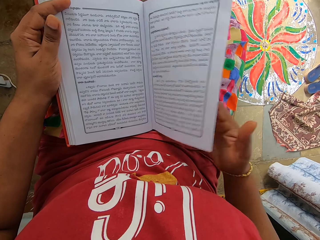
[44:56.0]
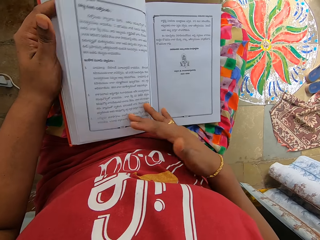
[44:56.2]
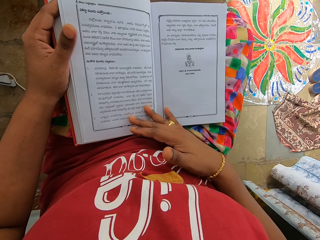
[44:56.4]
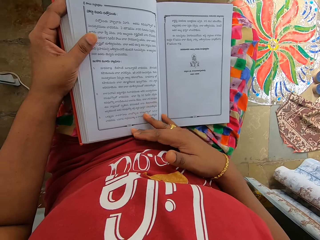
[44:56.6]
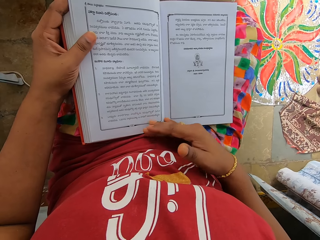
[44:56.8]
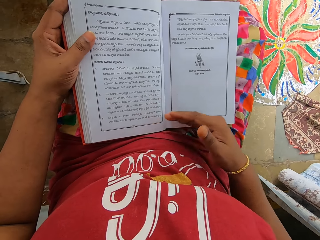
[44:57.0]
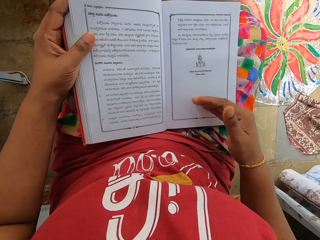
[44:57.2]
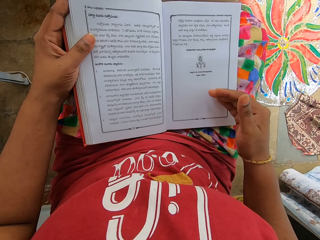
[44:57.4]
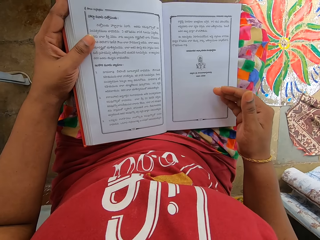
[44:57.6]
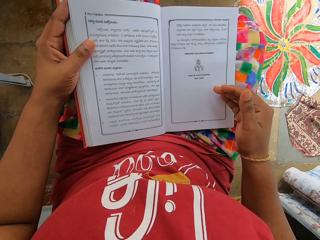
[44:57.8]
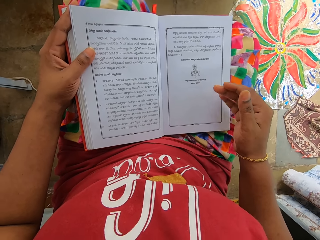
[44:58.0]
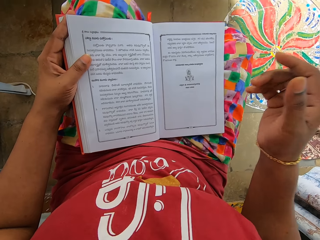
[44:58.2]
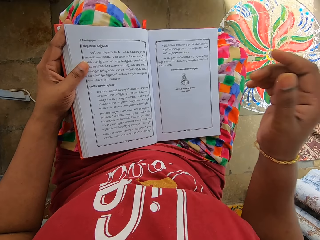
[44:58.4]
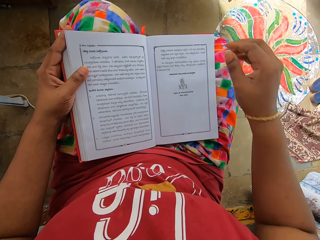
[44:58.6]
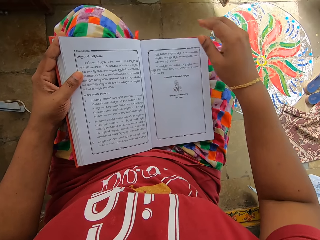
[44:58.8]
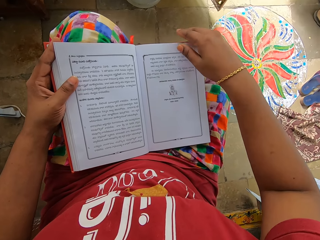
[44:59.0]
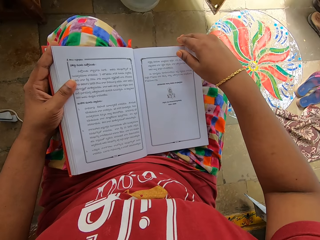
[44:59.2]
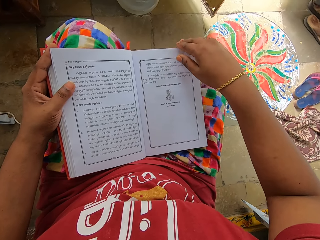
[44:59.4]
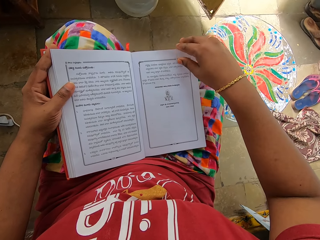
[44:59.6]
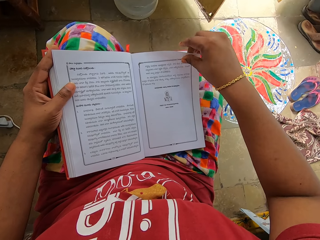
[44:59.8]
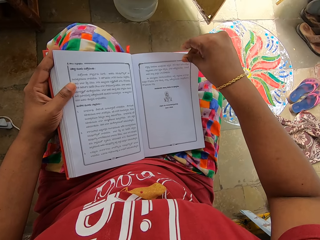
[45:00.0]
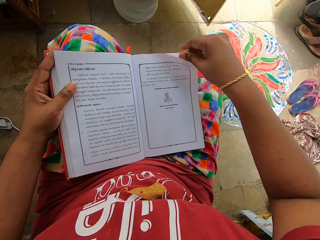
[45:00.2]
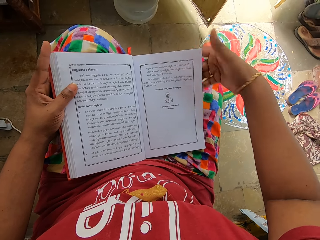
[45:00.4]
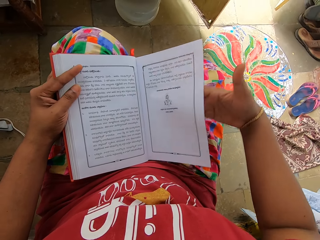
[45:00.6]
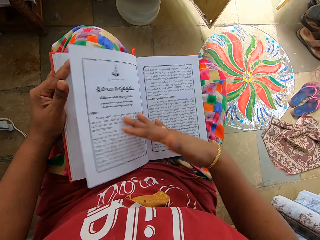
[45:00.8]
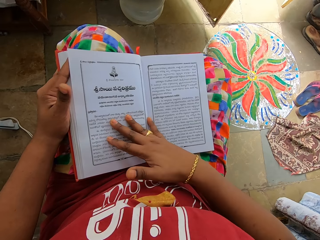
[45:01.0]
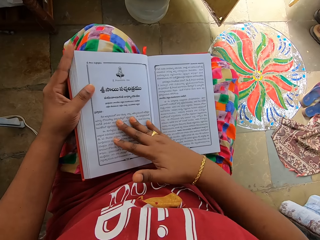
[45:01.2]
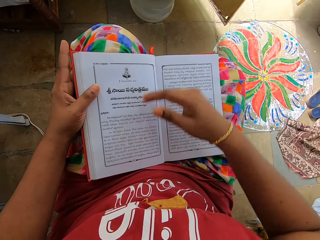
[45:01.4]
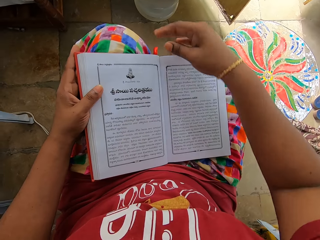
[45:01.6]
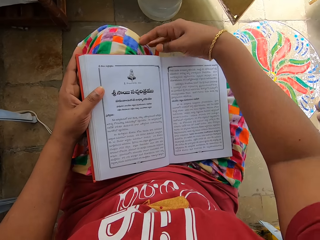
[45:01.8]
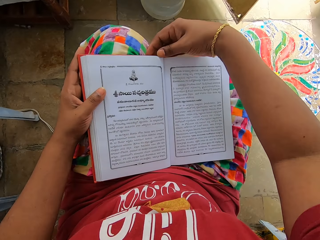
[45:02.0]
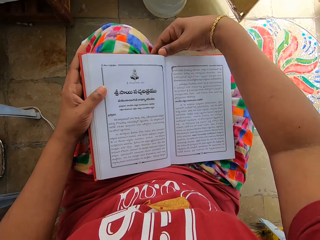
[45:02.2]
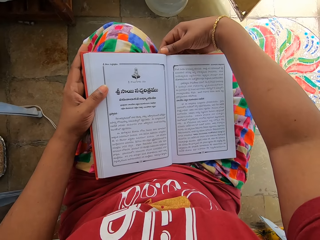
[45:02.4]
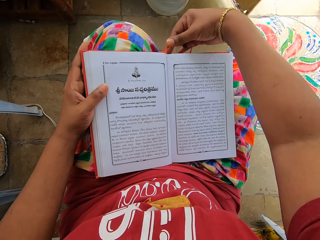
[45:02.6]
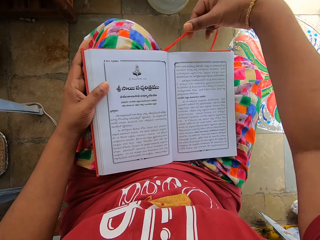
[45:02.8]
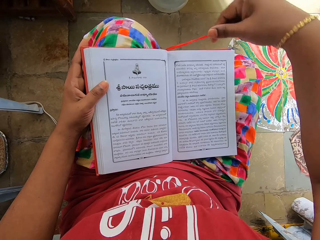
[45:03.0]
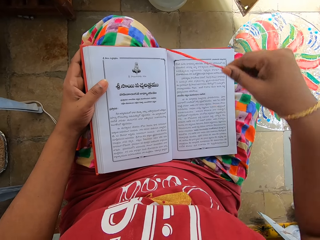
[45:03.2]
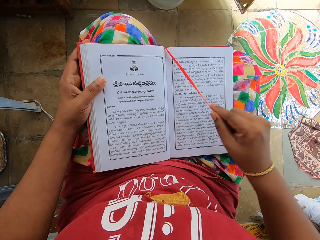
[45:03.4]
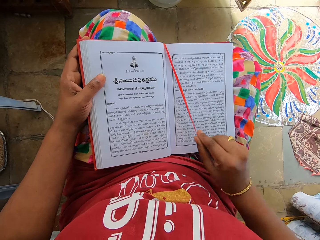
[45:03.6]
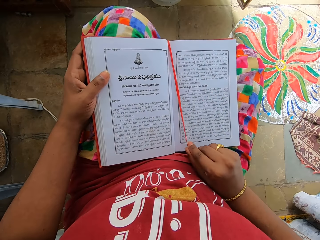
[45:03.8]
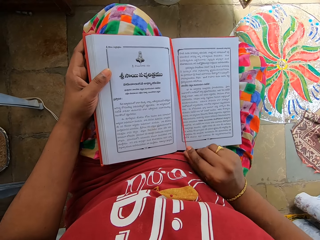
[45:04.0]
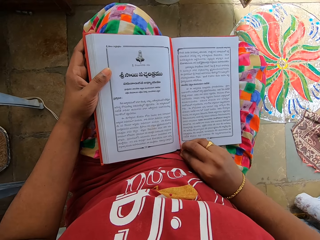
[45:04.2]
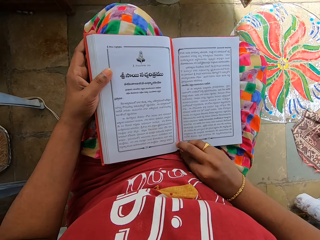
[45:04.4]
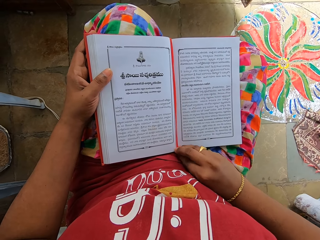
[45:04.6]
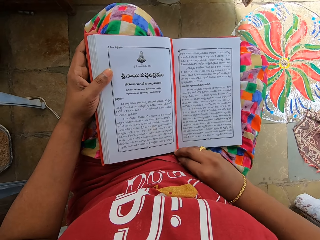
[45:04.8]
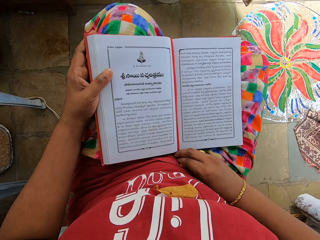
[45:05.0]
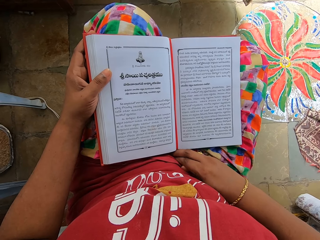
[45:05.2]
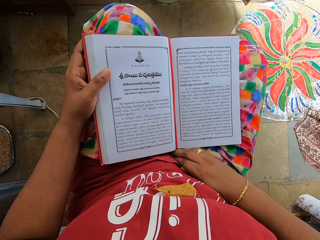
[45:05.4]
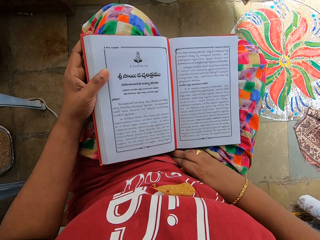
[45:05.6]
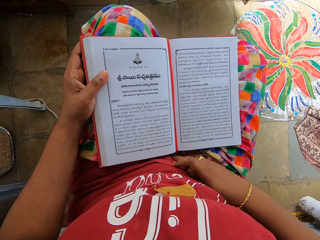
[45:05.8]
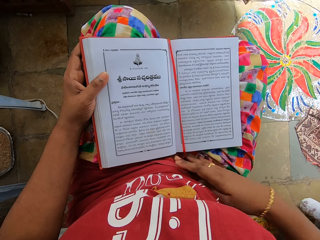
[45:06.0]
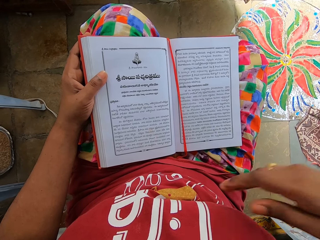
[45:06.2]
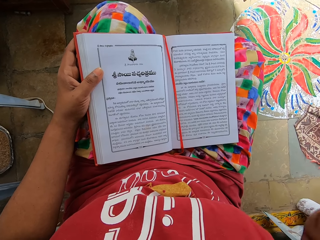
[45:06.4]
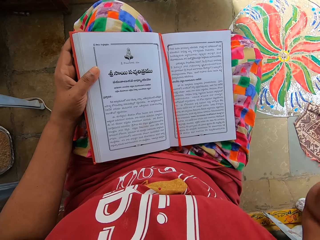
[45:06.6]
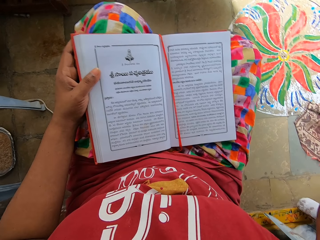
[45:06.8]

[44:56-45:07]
The camera wearer turns a page with the right hand. They stare at a book. They turn a page with the right hand. They stare at the book. They pick up the book marker. They place the book marker in the middle of the book with the right hand. They stare at the book. They fix a camera with the right hand.
